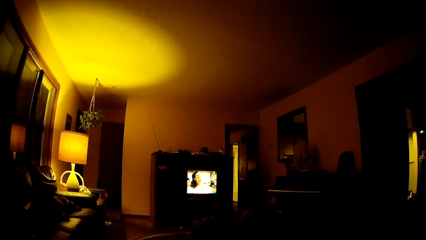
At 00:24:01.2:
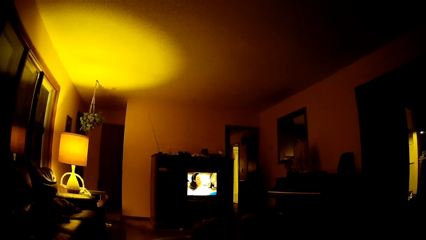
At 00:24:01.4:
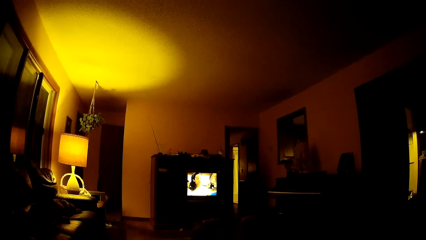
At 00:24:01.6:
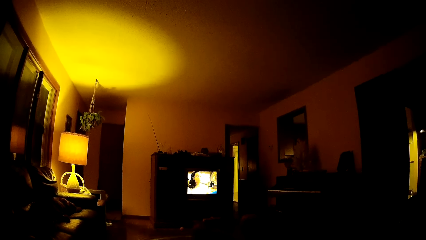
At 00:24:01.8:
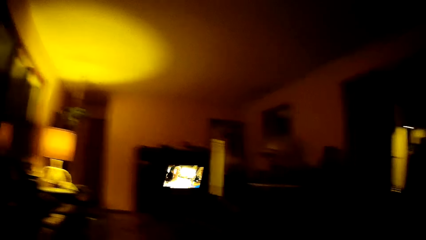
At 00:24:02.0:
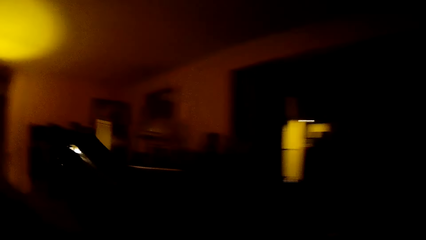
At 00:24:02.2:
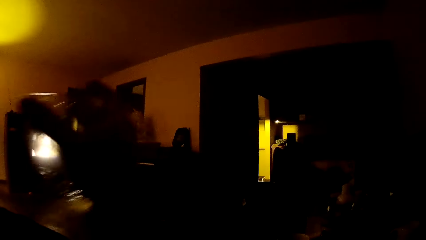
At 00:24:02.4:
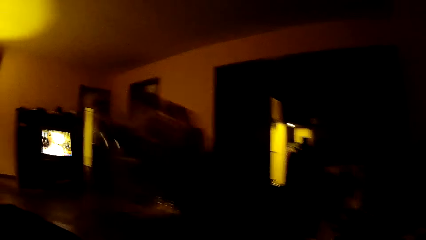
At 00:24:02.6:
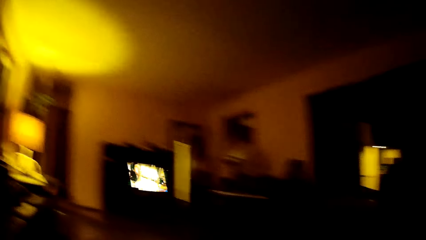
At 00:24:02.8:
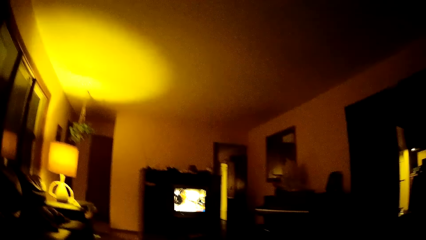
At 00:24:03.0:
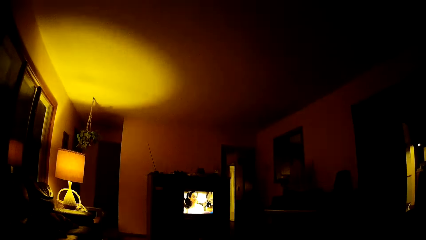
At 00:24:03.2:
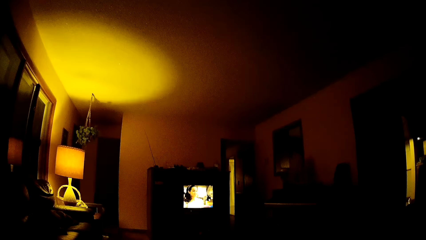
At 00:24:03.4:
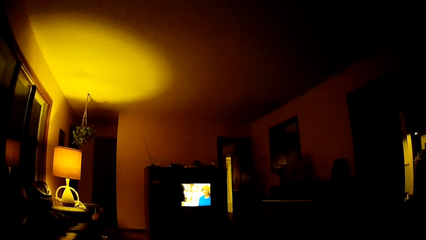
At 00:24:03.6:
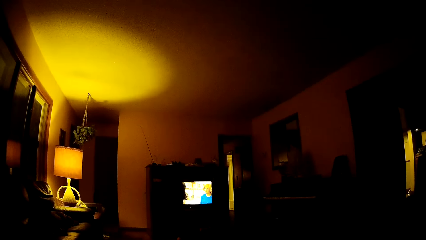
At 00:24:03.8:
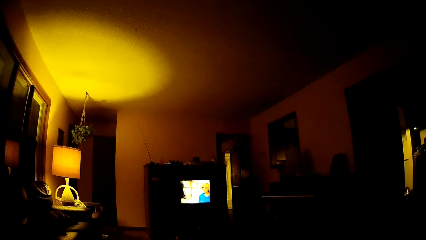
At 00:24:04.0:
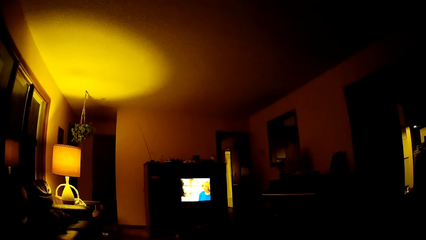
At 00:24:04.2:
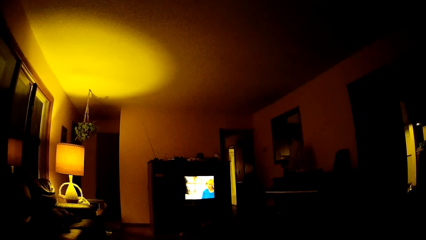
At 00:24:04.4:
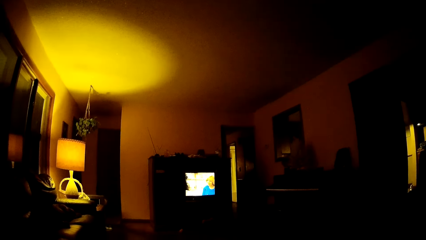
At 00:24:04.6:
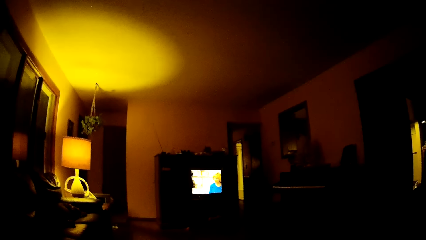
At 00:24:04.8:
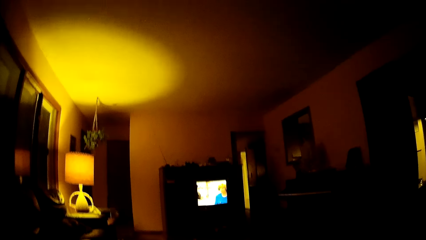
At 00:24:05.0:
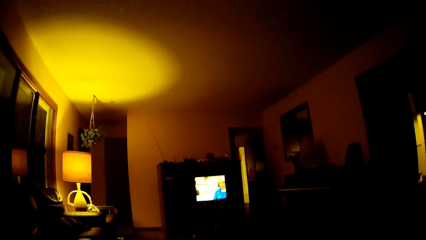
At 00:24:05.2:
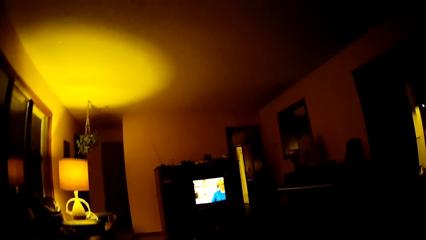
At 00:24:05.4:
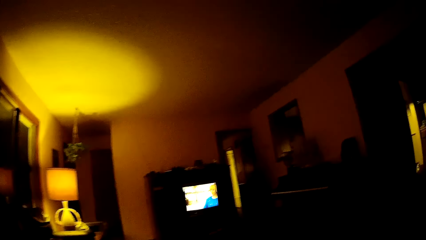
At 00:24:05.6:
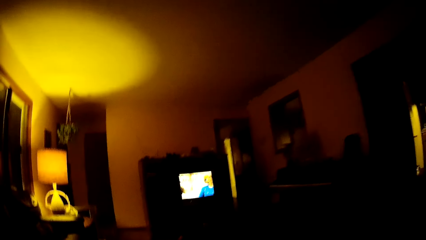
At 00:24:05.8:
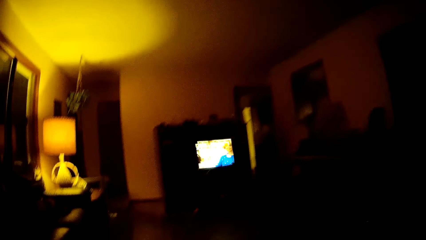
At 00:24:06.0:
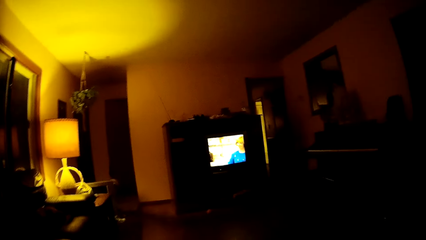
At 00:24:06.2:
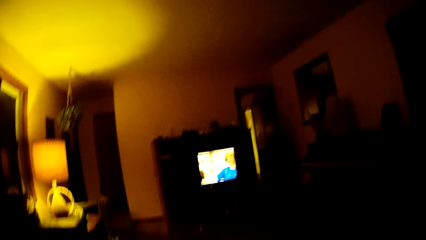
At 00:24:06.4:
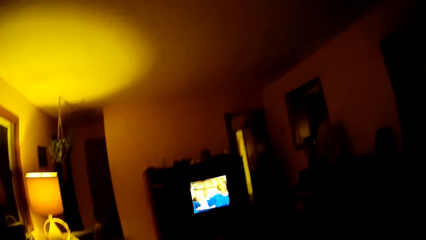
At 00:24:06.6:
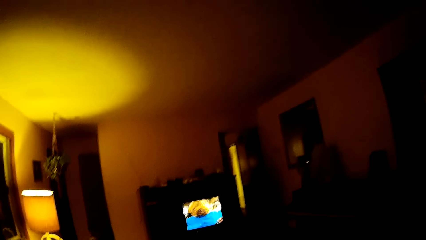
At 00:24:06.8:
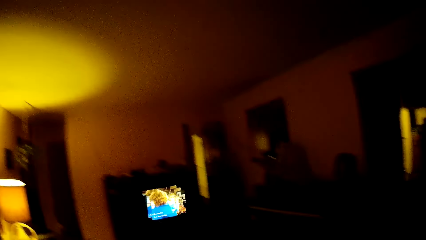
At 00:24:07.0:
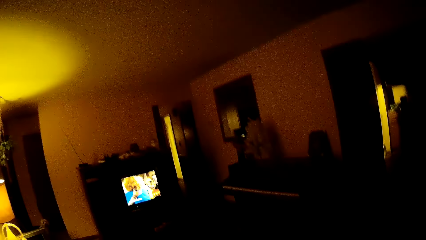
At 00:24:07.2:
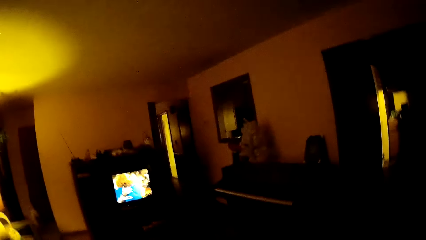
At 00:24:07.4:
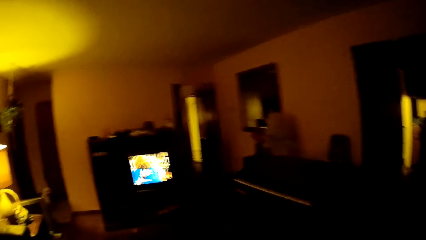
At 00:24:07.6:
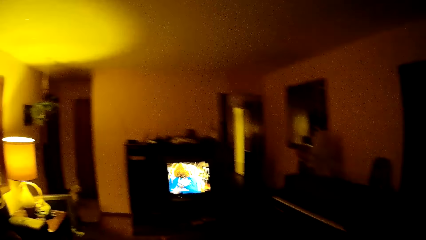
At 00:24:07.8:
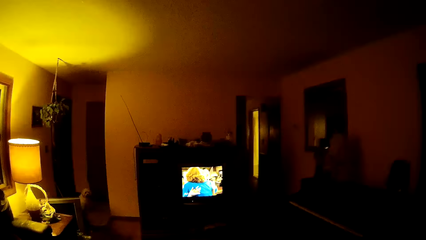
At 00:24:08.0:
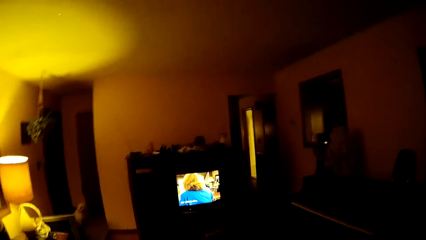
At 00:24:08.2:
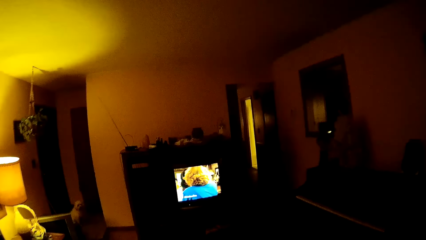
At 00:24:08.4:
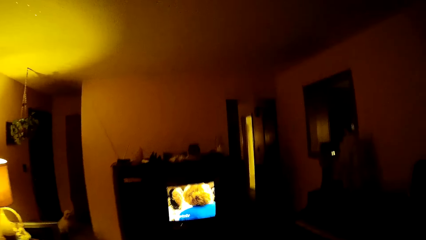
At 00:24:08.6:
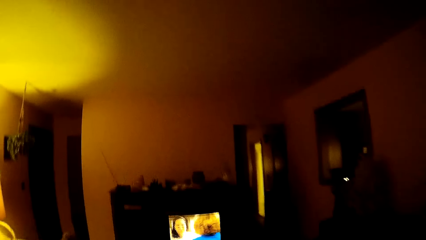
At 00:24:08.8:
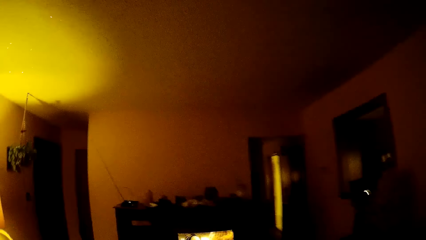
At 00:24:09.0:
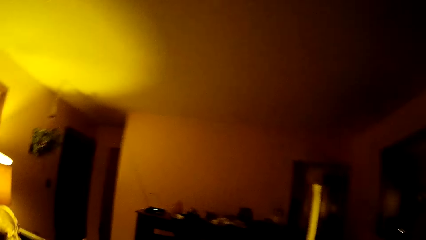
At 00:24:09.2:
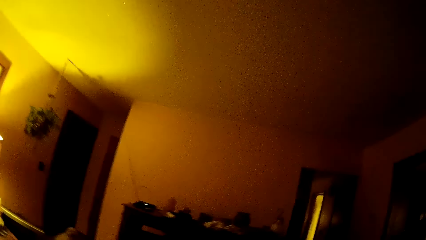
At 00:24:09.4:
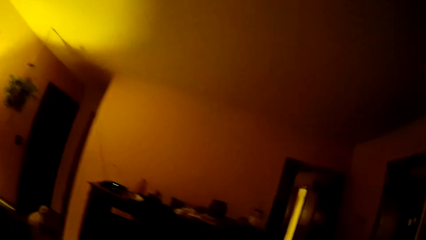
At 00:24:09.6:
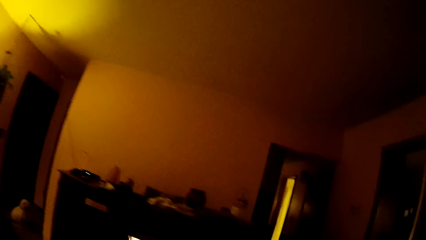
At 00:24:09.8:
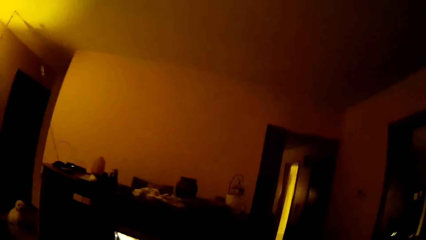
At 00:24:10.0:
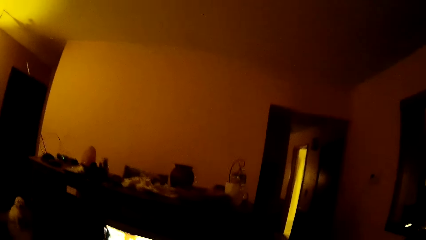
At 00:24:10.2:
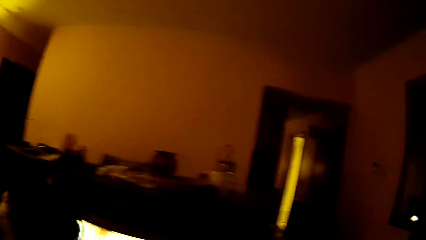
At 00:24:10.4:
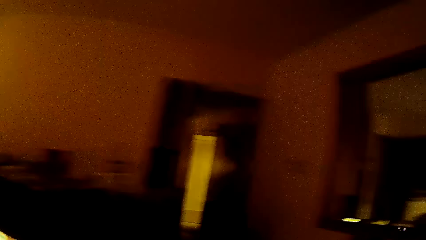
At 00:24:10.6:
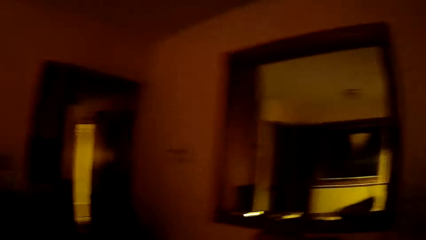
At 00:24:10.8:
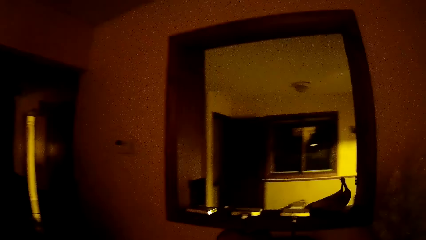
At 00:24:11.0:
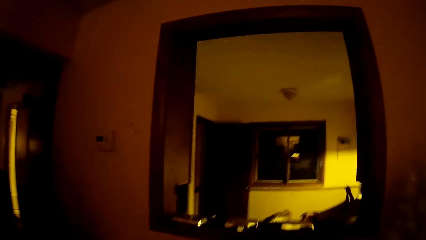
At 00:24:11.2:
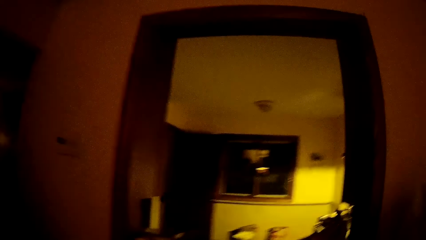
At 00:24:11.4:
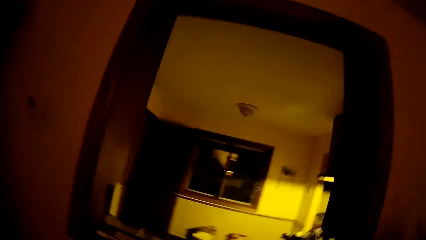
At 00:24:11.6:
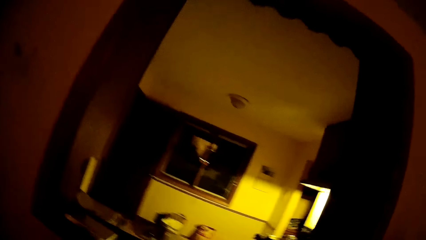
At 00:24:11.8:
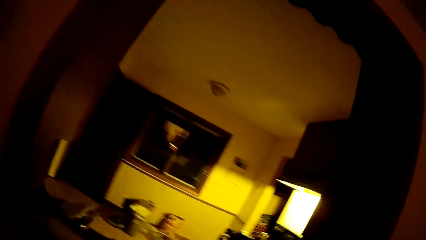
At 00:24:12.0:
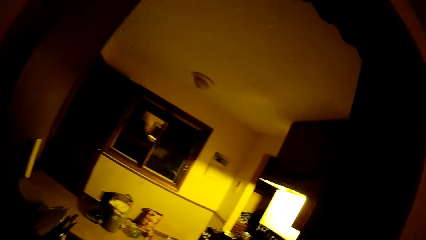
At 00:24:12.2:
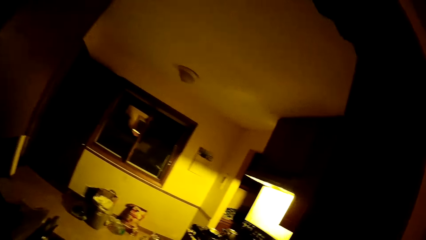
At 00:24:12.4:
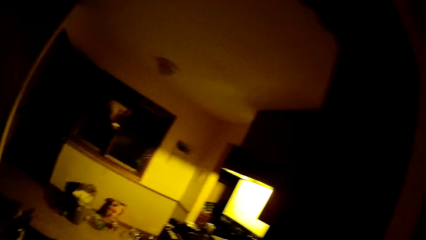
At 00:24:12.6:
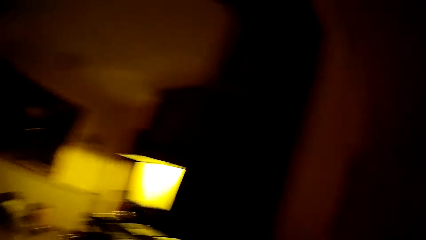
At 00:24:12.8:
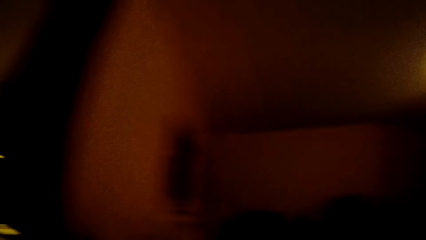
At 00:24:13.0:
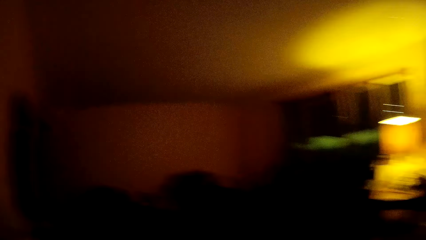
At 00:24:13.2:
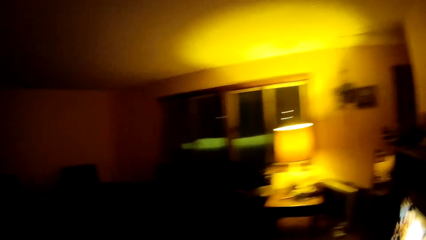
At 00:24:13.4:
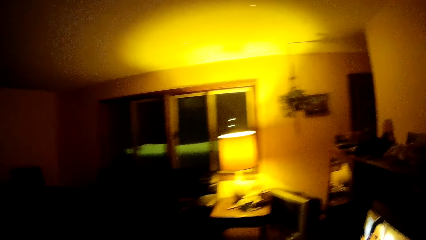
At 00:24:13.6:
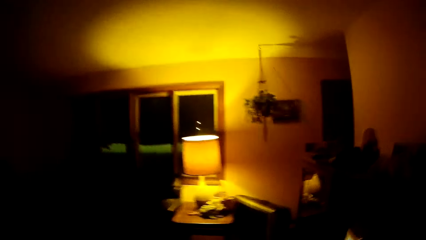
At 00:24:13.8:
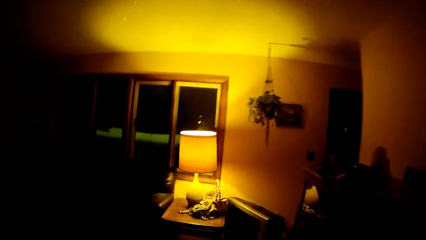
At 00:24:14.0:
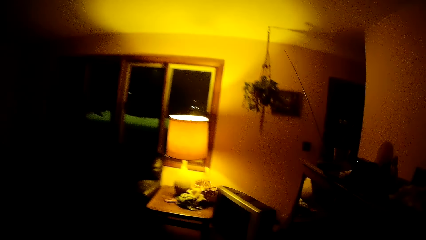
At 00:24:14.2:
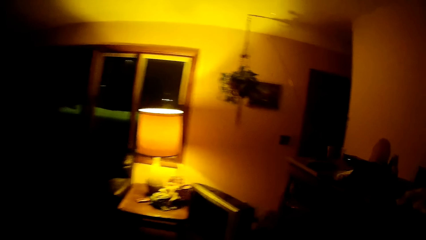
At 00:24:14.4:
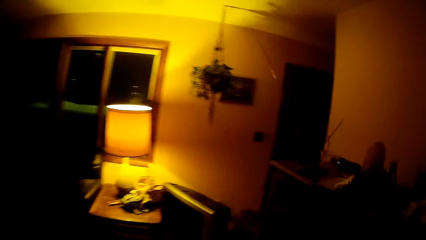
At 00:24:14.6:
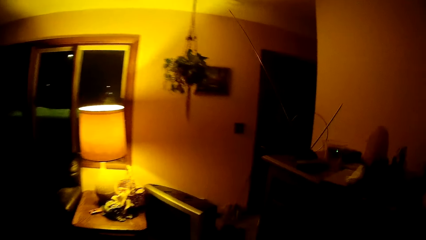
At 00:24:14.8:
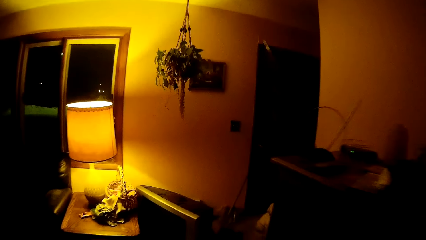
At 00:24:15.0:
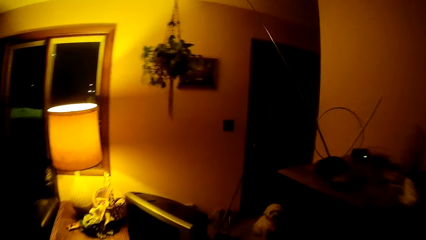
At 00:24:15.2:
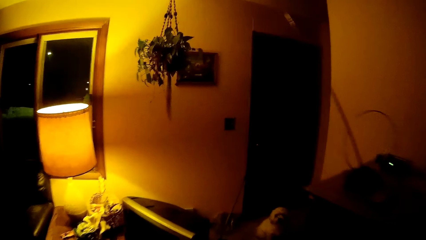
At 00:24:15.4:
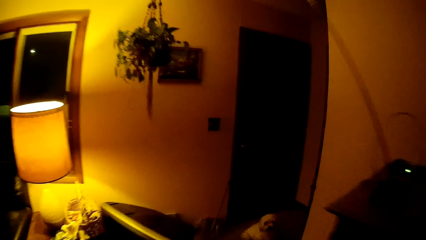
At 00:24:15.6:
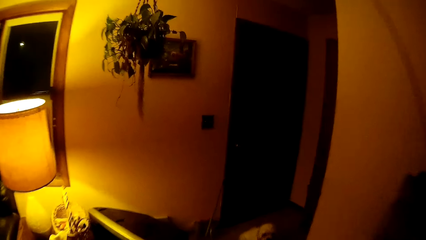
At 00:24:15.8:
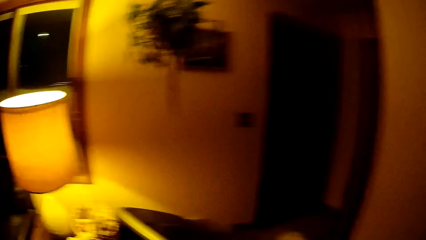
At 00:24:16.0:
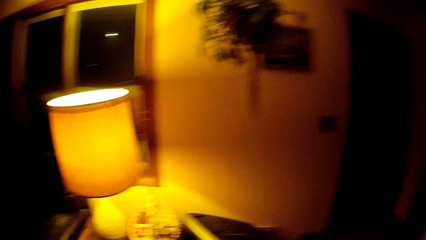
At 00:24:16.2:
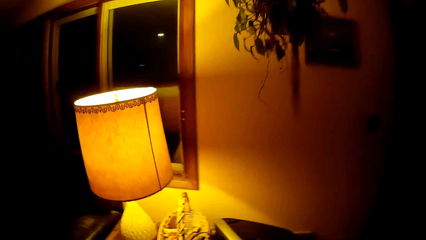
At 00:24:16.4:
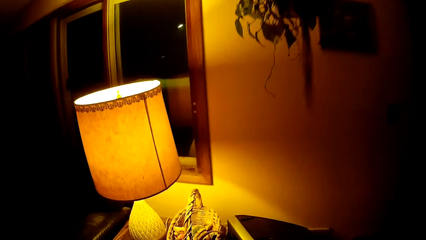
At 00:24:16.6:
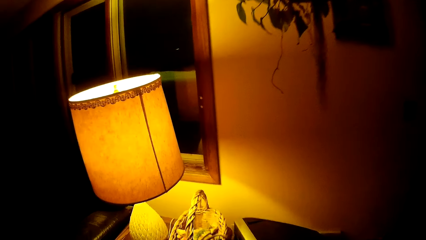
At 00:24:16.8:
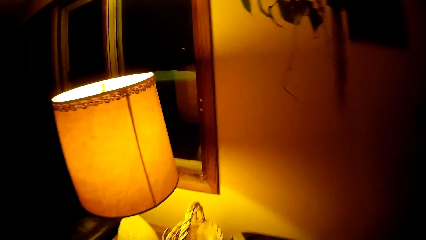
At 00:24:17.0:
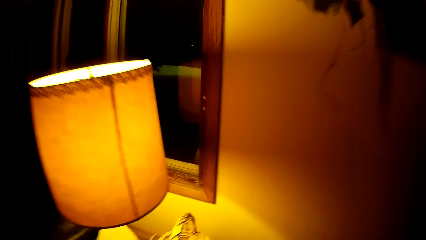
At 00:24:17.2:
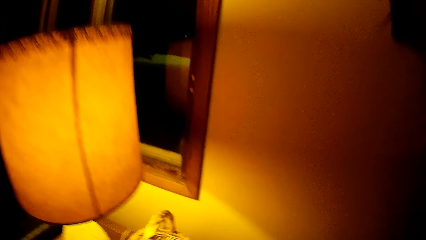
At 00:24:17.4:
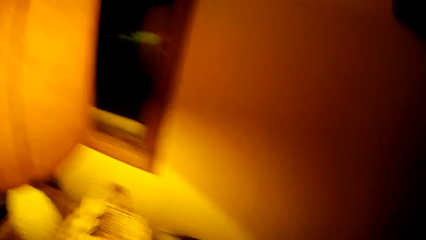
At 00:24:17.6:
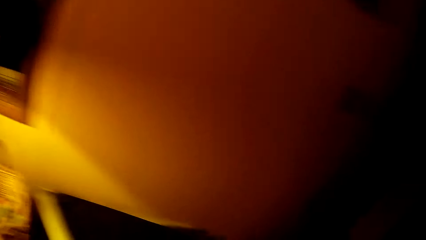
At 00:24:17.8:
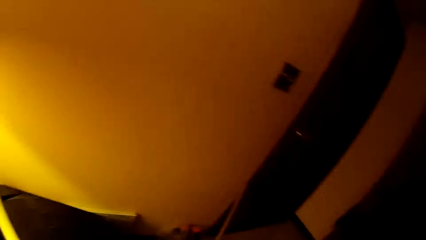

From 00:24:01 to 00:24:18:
The camera wearer raises a glass cup with her right hand. She stands. She walks to a window in the living room. She walks around the house. She walks to the door of the house.
